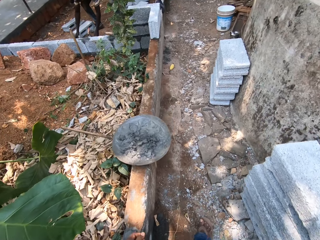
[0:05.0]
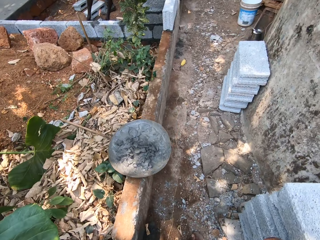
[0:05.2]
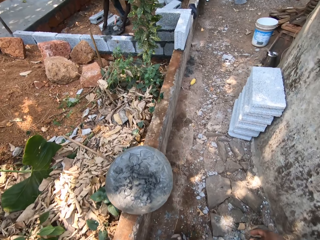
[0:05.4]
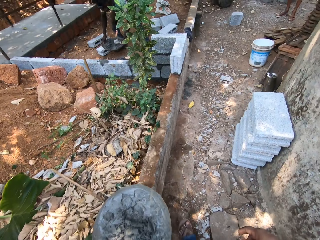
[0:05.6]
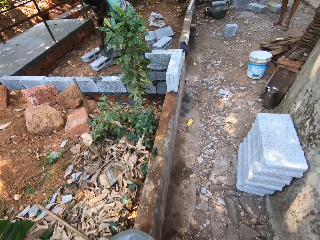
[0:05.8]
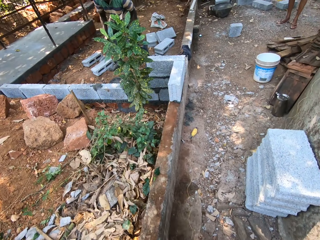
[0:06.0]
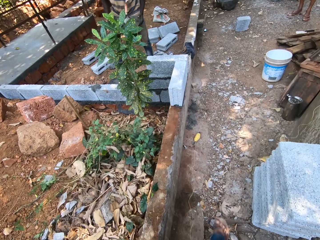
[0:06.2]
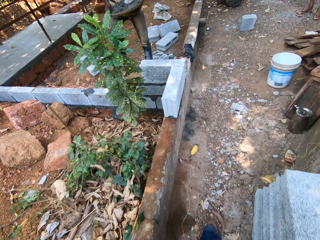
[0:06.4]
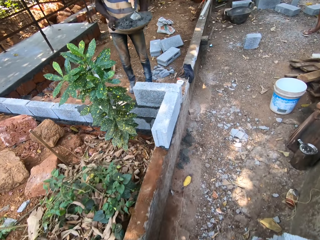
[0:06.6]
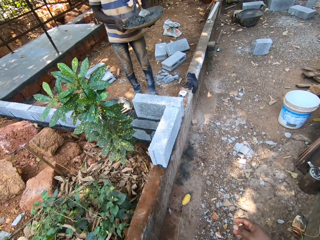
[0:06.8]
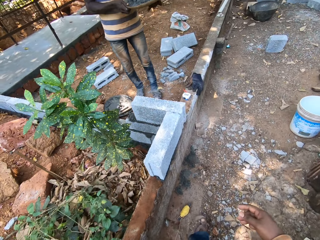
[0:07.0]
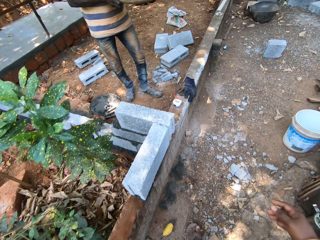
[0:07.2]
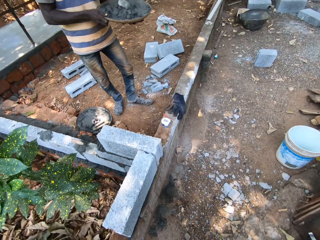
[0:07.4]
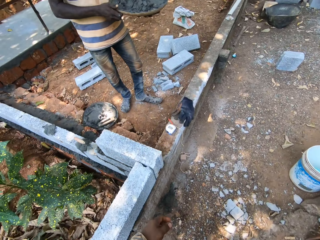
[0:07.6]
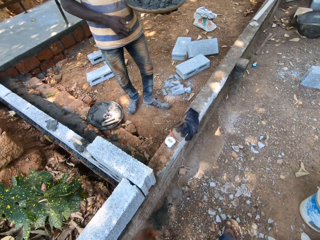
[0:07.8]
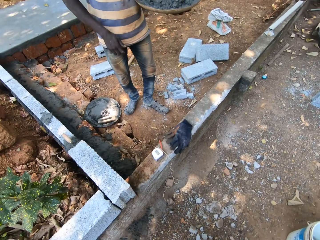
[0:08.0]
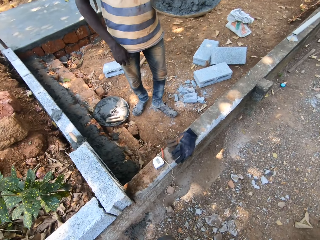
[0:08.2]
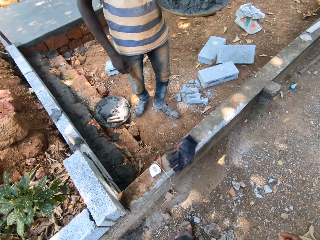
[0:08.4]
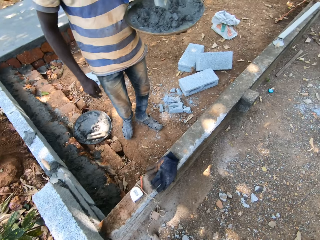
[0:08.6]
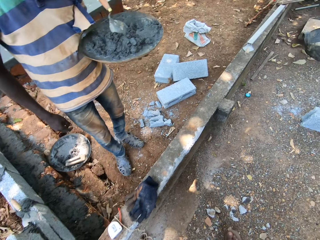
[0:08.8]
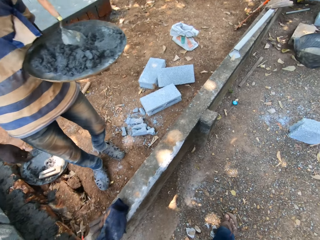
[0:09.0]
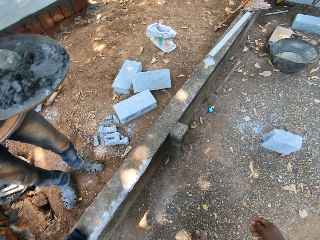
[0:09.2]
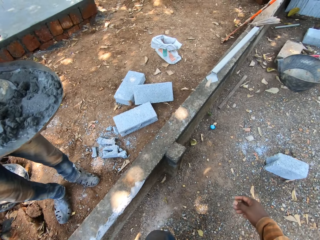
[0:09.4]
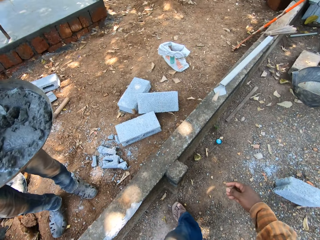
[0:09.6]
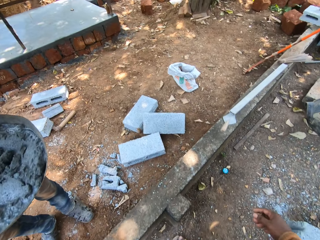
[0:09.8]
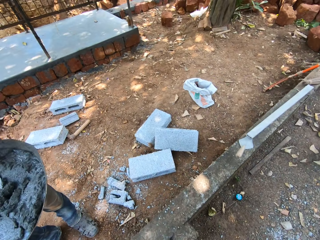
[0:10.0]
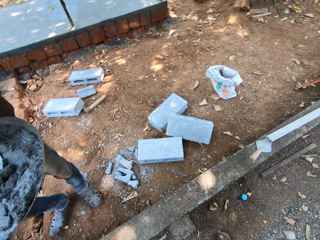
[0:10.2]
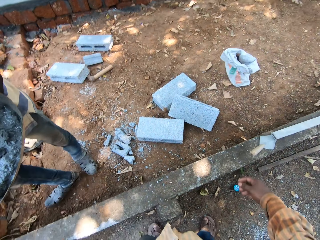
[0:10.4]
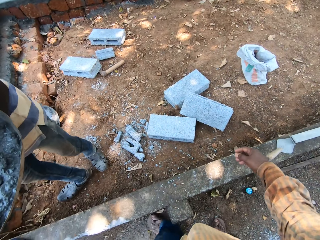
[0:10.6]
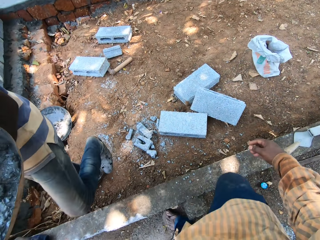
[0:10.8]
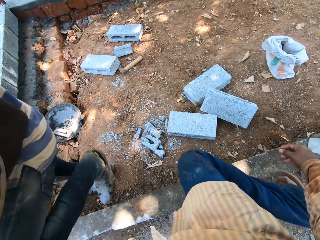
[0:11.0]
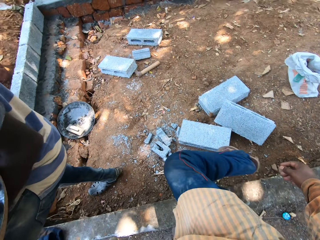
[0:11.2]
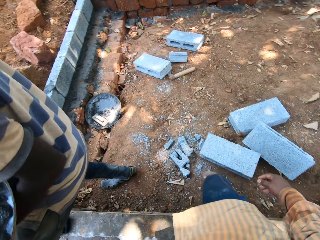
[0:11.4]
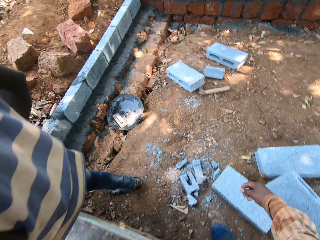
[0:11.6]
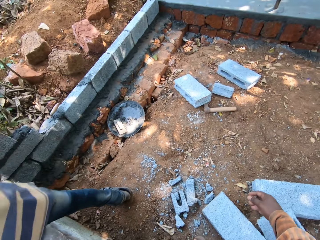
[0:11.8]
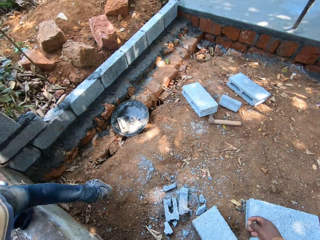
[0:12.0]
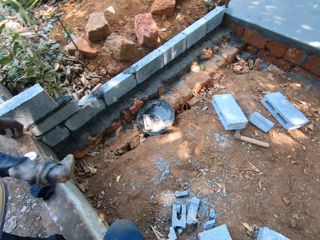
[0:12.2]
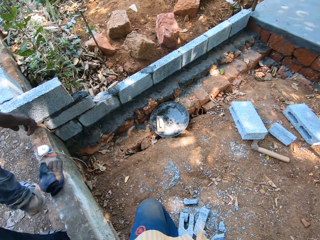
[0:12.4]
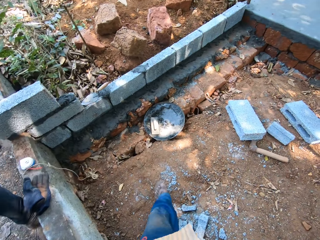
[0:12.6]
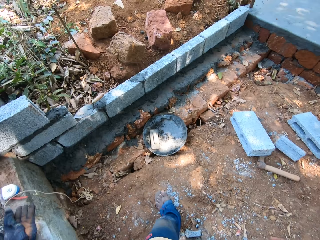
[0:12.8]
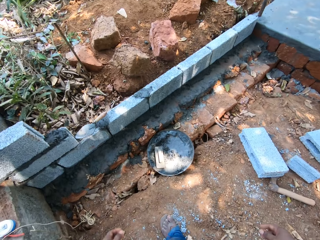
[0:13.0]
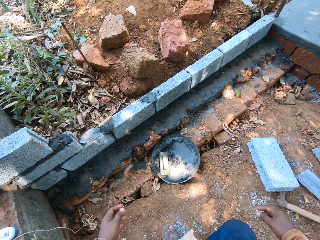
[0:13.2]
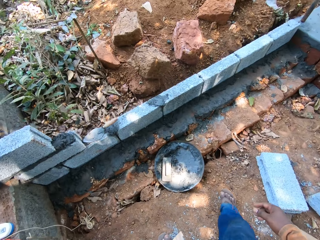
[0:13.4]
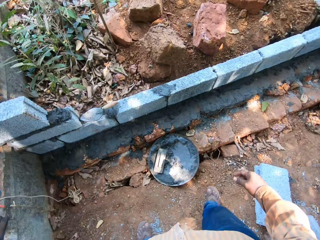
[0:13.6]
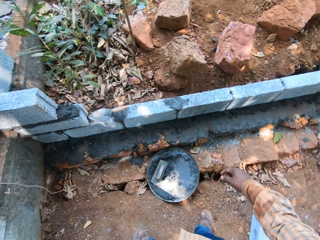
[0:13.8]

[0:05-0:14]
A man carries a head pan from the ground with both hands. The man removes his right hand from the head pan. The camera wearer converses with the man. They walk past the man.

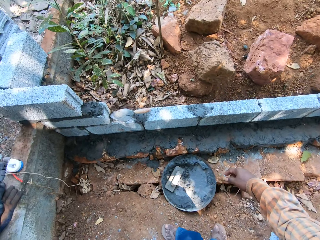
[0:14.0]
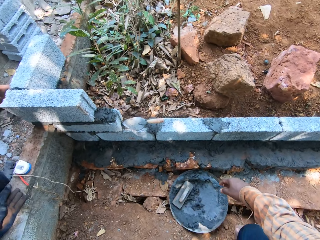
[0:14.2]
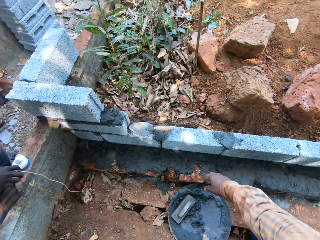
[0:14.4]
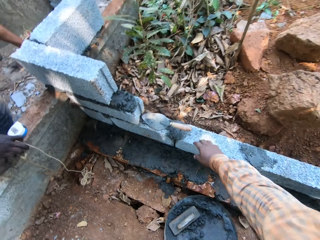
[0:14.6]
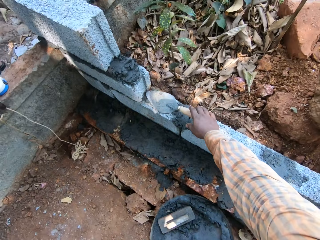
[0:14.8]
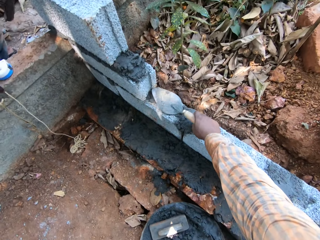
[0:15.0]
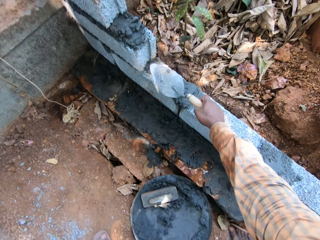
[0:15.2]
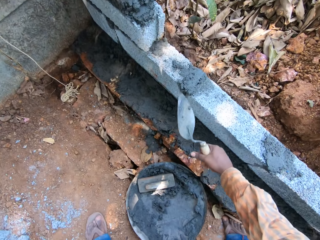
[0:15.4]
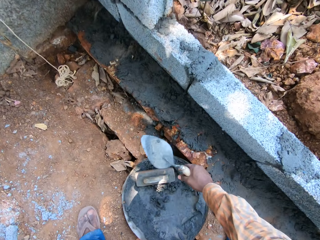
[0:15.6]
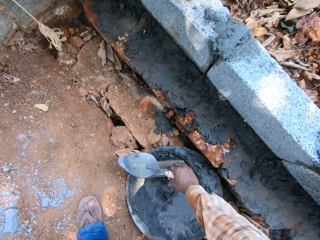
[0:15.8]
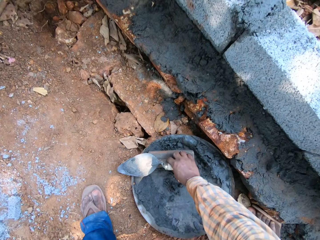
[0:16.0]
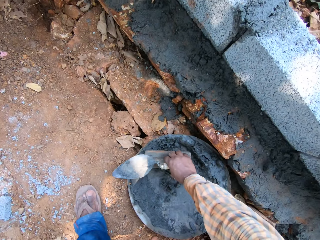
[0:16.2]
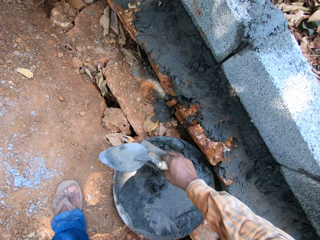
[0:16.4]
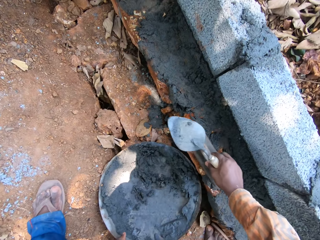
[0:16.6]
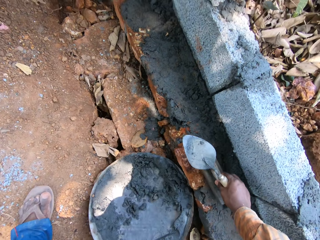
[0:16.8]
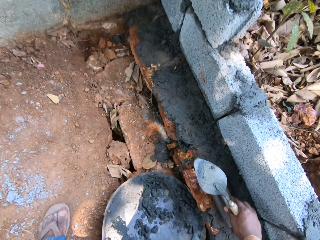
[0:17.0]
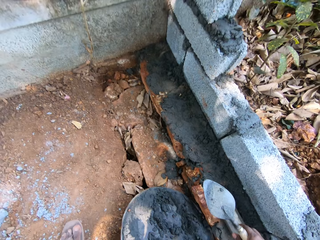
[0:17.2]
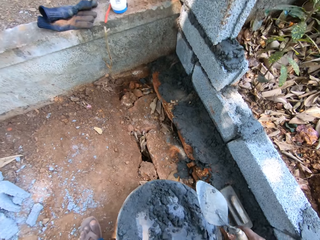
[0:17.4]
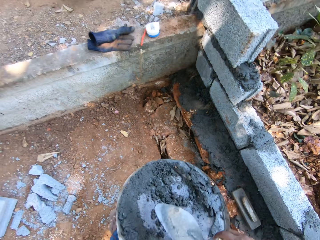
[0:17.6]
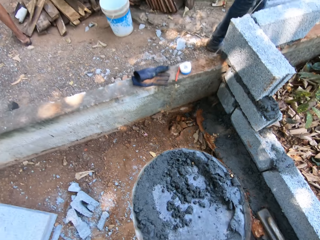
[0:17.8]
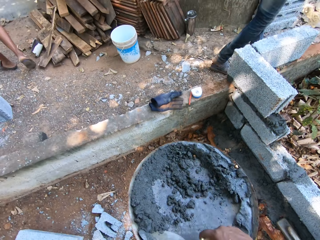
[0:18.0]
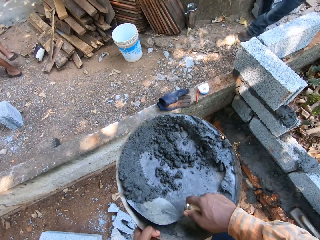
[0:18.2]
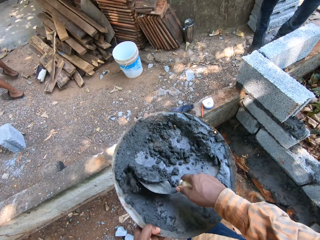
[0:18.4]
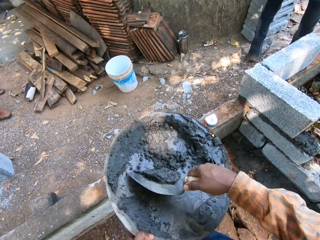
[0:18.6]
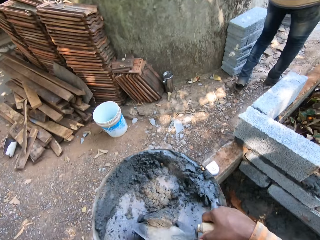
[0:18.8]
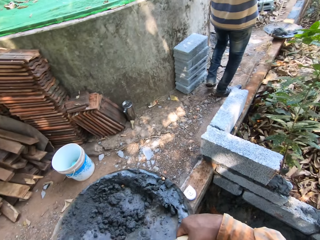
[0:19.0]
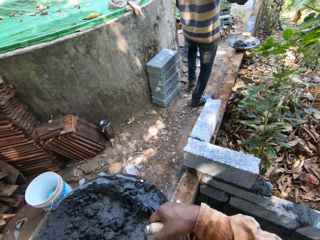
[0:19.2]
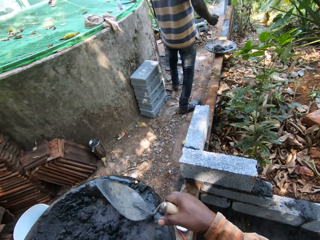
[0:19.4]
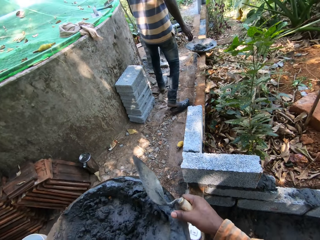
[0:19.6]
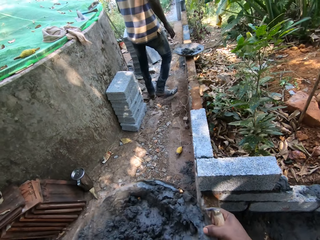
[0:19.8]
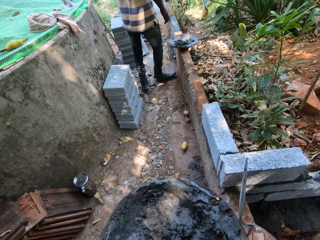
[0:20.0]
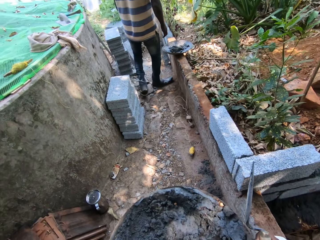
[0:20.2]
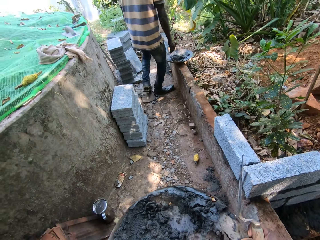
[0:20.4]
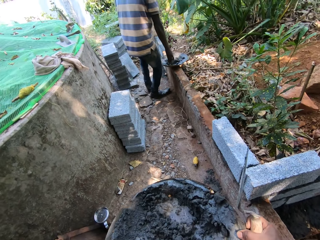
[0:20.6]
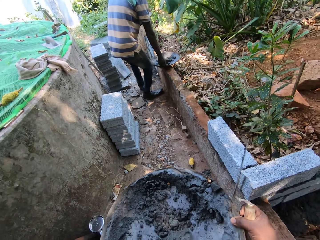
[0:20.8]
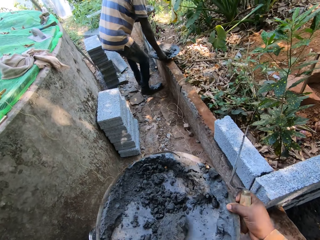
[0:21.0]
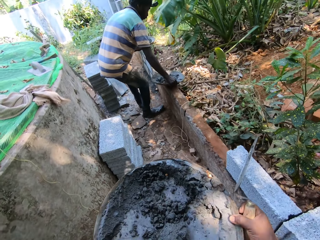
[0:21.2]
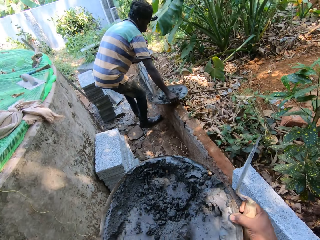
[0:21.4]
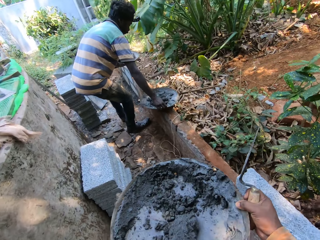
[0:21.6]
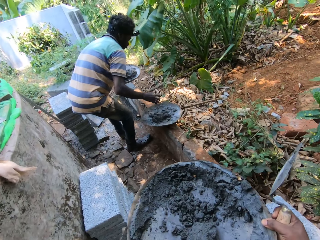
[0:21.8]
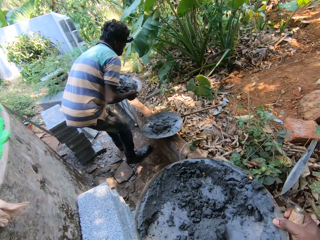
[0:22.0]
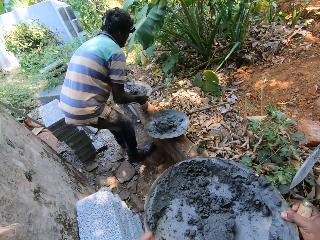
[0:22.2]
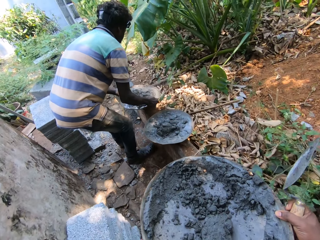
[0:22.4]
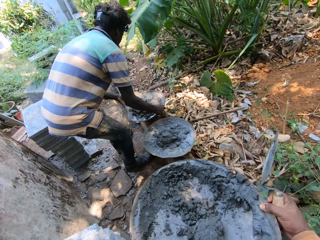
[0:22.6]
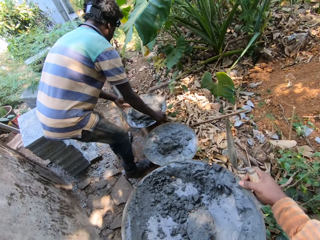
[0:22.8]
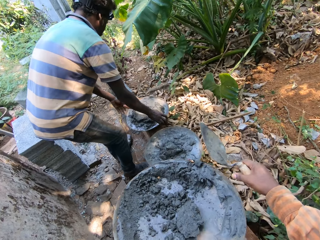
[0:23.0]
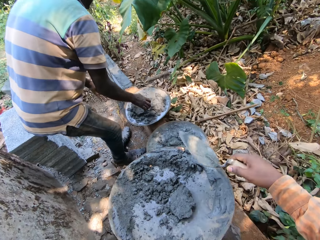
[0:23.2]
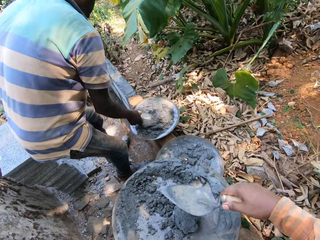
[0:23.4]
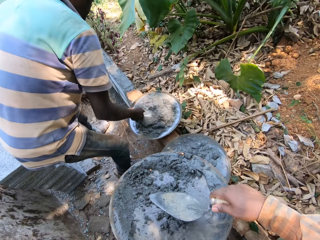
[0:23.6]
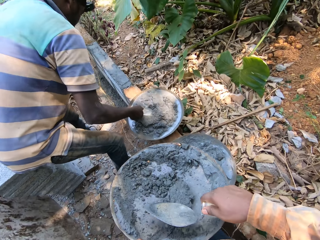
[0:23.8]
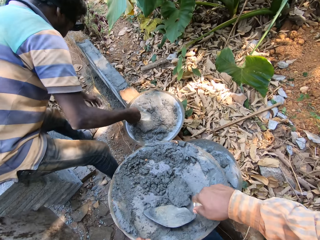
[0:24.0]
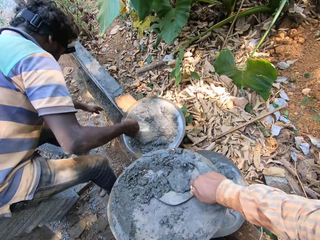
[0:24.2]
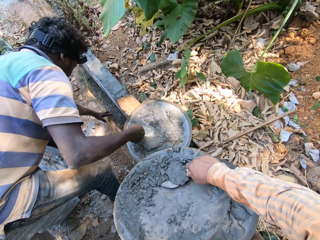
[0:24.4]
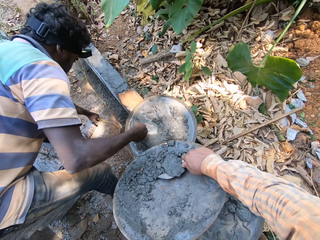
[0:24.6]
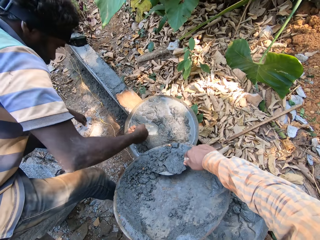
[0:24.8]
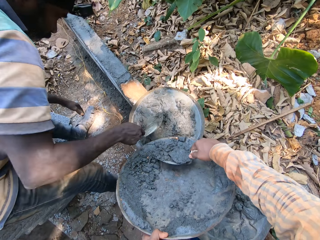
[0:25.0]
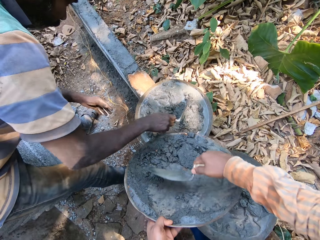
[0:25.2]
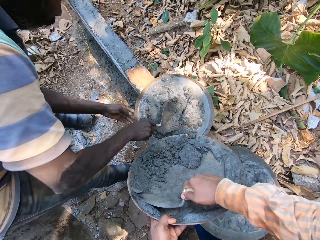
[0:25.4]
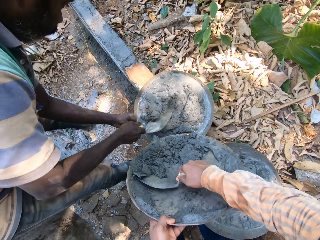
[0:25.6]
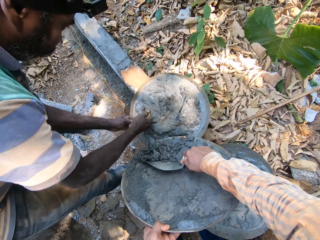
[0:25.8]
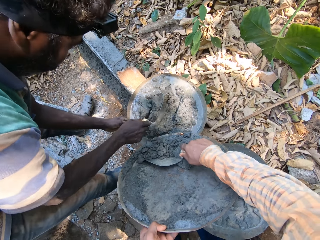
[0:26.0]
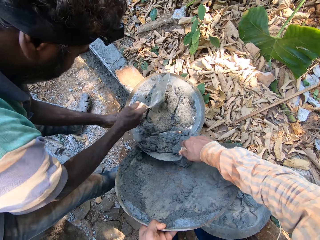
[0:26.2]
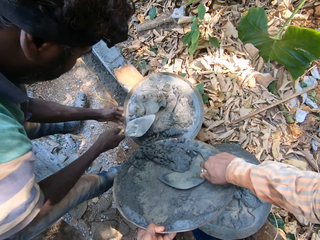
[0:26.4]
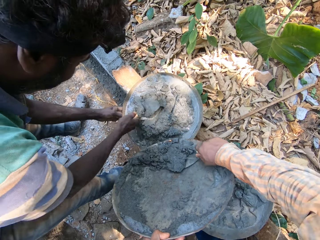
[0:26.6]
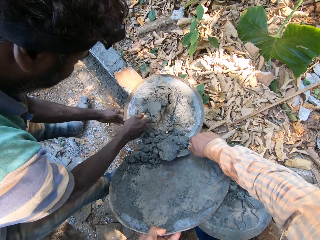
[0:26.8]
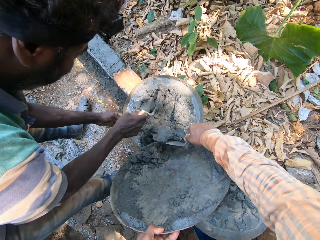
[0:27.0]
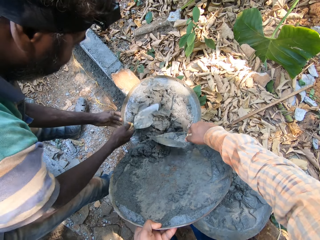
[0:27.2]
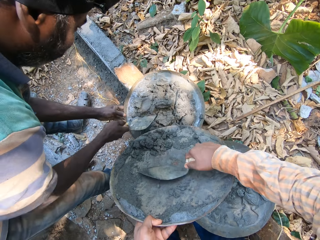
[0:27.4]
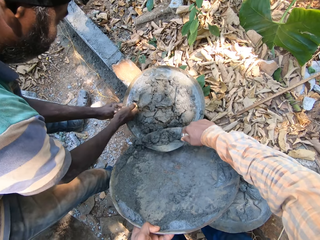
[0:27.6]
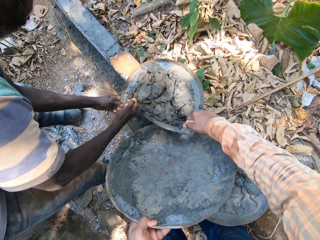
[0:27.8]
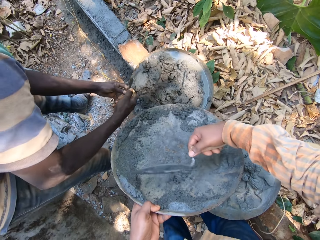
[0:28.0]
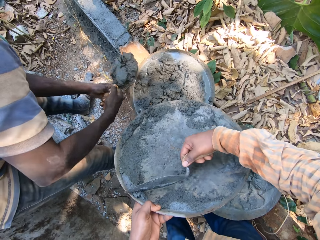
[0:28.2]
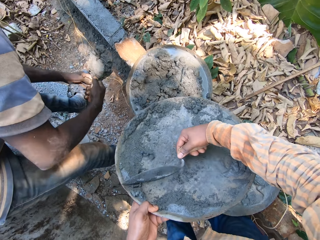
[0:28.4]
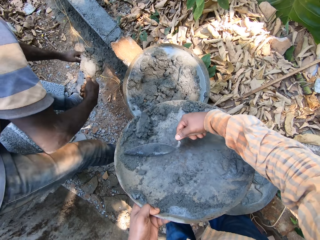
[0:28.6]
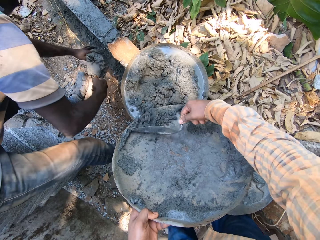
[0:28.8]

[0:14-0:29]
The camera wearer picks up a trowel from a fence with his right hand. He picks up a wooden float from a head pan or tray on the ground with his right hand. He places the wooden float on the ground with his right hand. He carries the head pan from the ground with both hands. He scrapes sand in the head pan in his left hand with the trowel in his right hand. He collects the plaster on the tray. He walks along the concrete wall. He holds the head pan with both hands. He converses with a man. The man adjusts a head pan on the fence with his right hand. The man drops the head pan on the fence with both hands. The man holds a trowel in the head pan with his right hand. The man touches a rope on the ground with his left hand. The camera wearer scrapes the sand in the head pan in his left hand into the head pan on the fence with the trowel in his right hand. The man mixes the sand in the head pan on the fence with the trowel in his right hand and holds the head pan on the fence with his left hand. The camera wearer puts the plaster on the tray. The man takes sand from the head pan on the fence with the trowel in his right hand.
